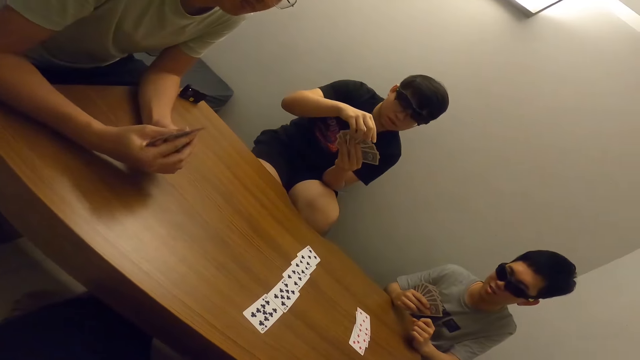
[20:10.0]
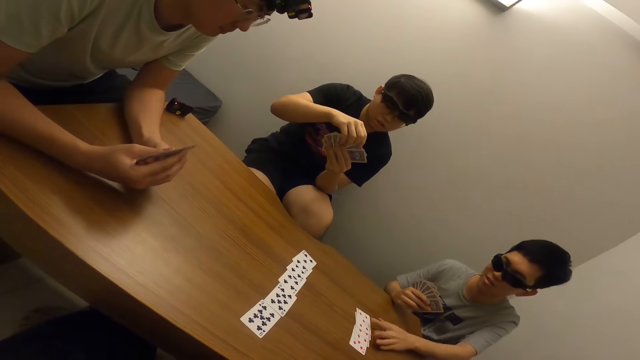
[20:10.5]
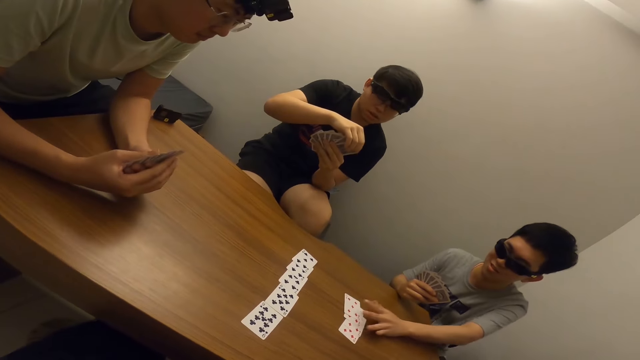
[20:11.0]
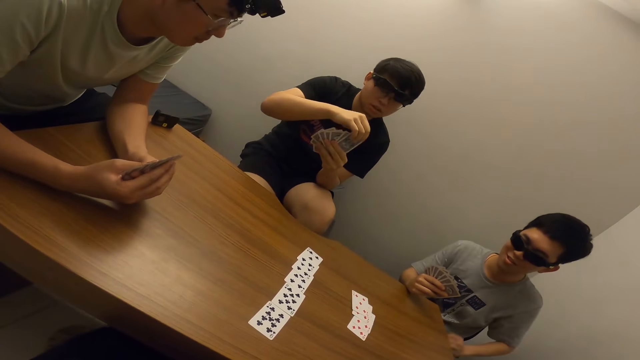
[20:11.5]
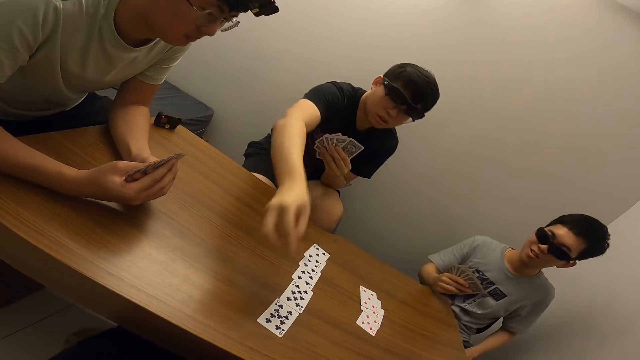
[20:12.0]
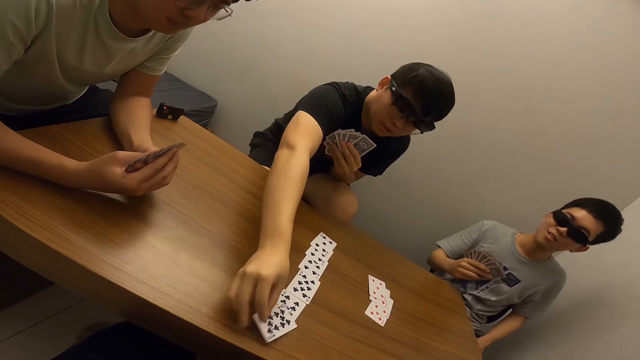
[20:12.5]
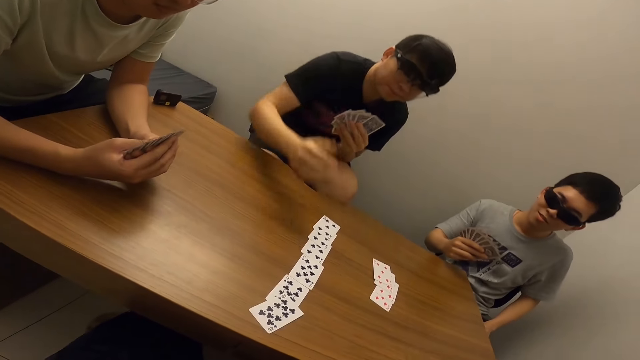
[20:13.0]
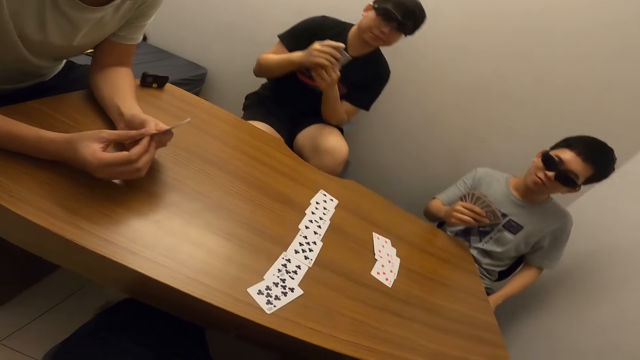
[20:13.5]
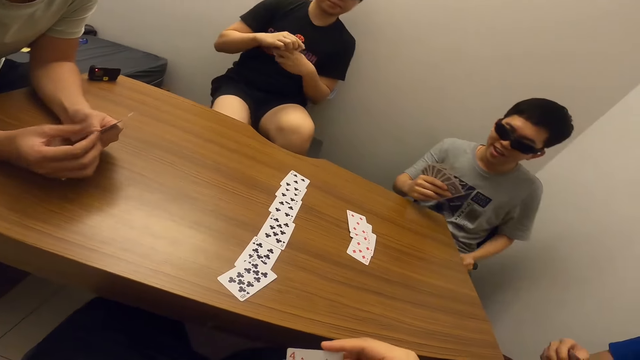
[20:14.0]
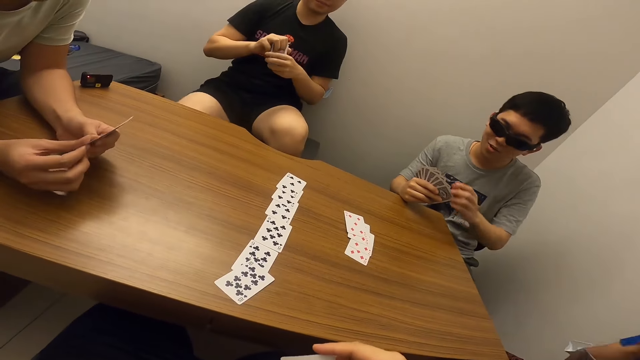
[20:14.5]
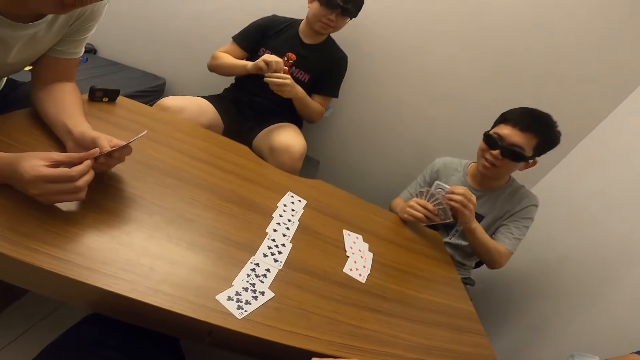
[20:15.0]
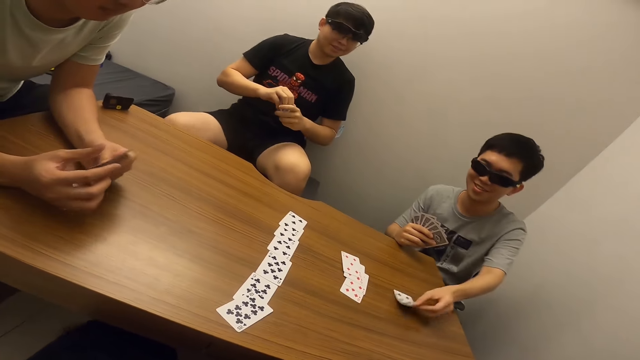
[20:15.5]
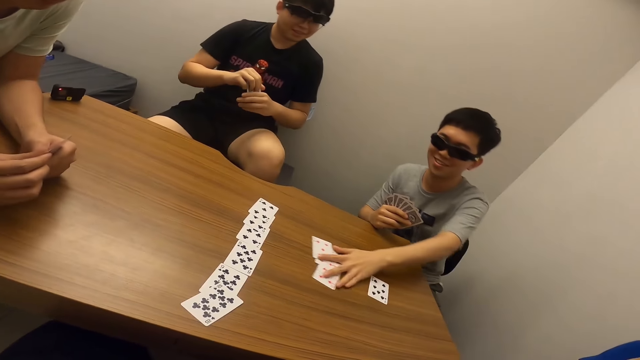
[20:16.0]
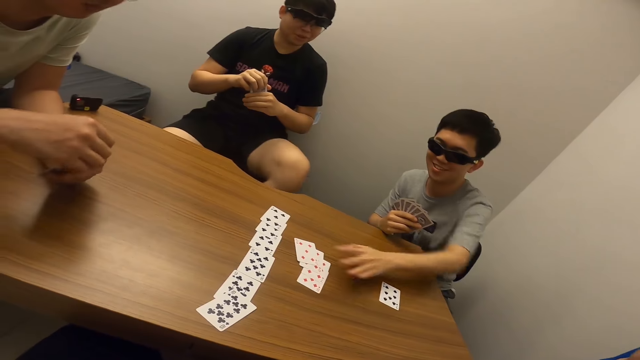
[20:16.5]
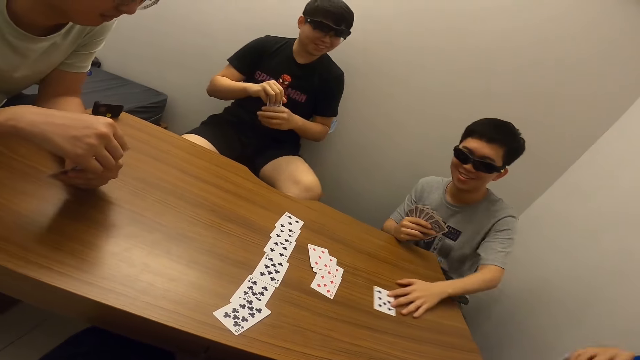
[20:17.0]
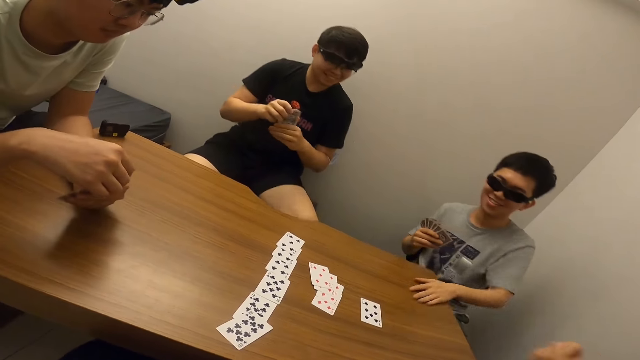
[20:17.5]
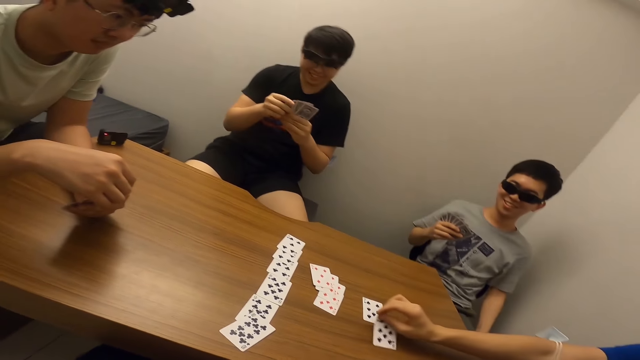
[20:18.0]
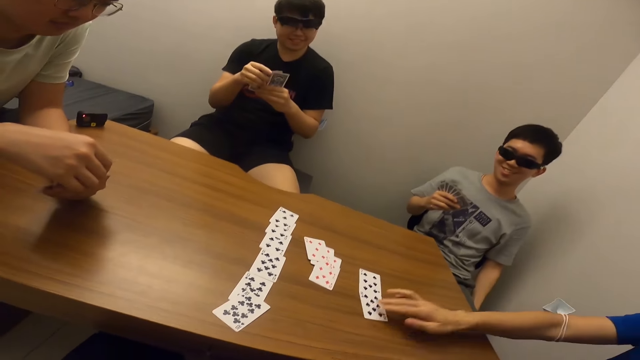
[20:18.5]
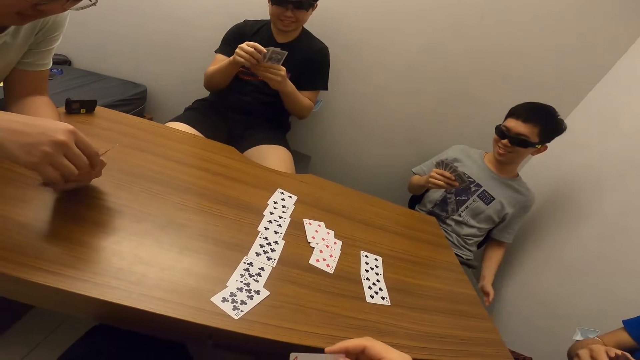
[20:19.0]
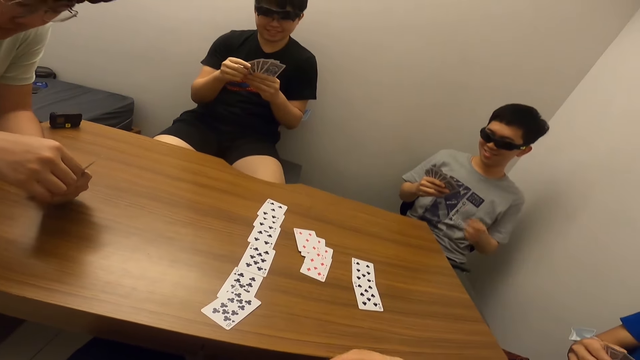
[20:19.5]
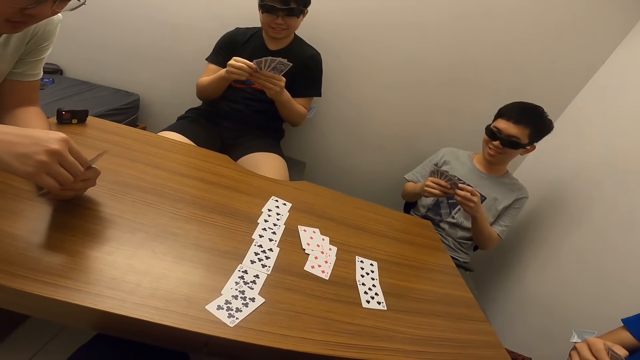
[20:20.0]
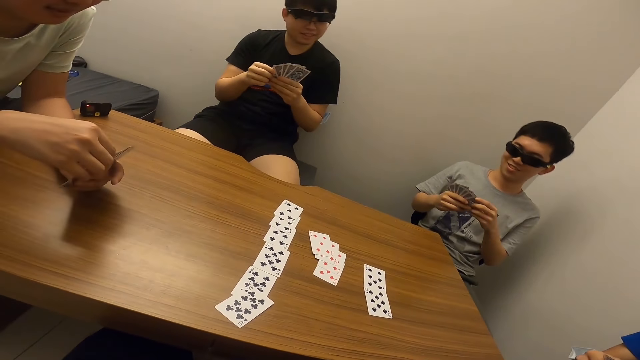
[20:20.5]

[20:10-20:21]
A boy moves the cards on the table. A man places a card on the table. The boy places a card on the table. The boy moves the card on the table. Another man places a card on the table.

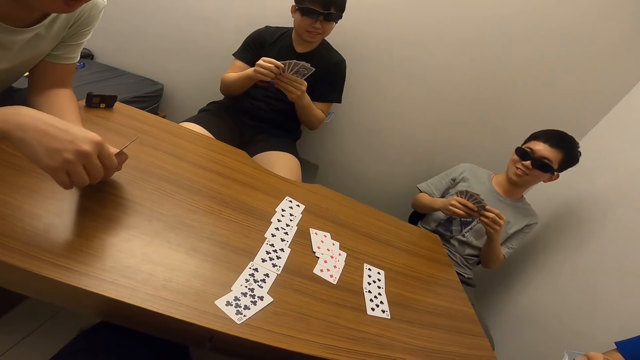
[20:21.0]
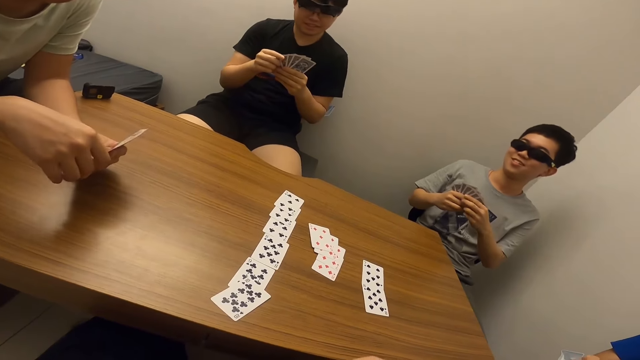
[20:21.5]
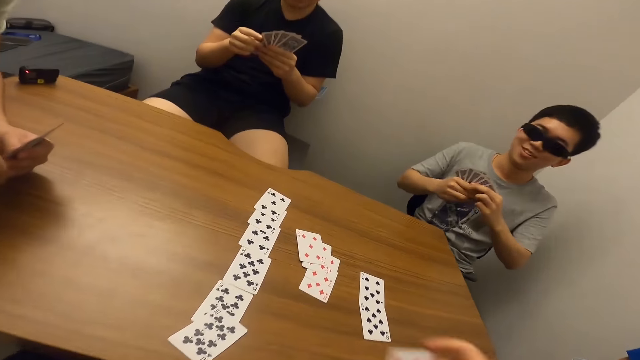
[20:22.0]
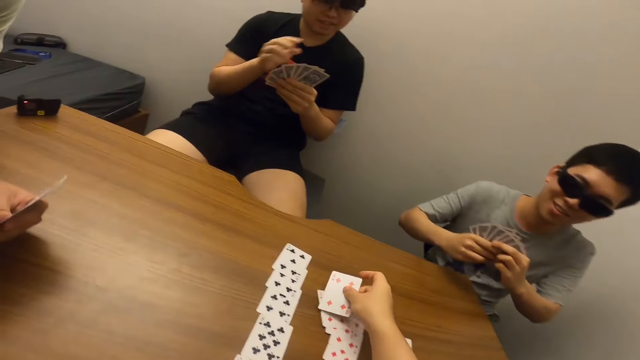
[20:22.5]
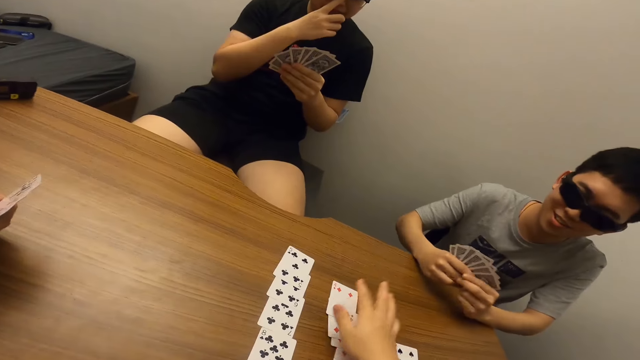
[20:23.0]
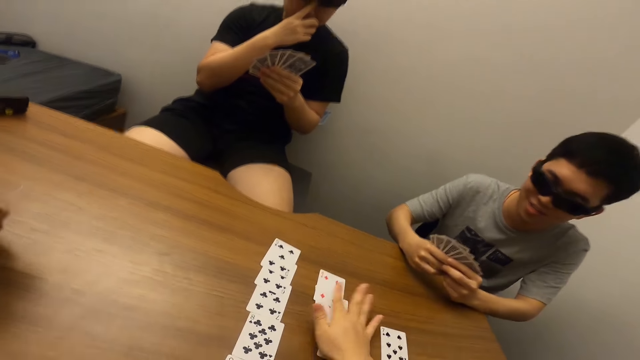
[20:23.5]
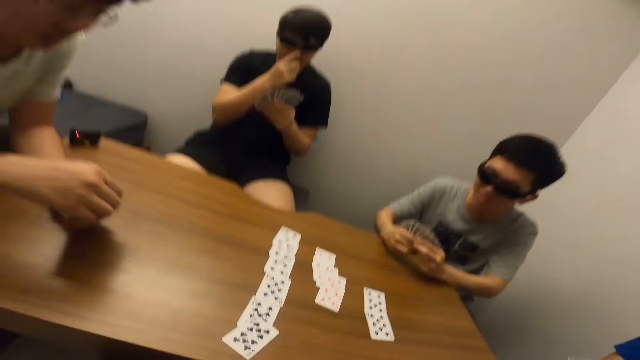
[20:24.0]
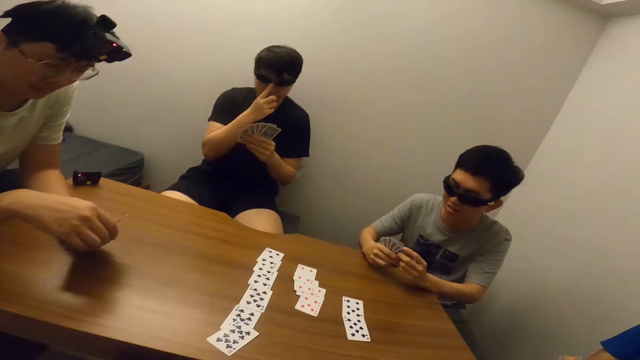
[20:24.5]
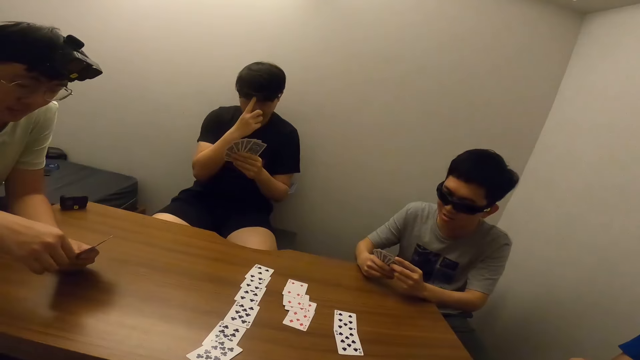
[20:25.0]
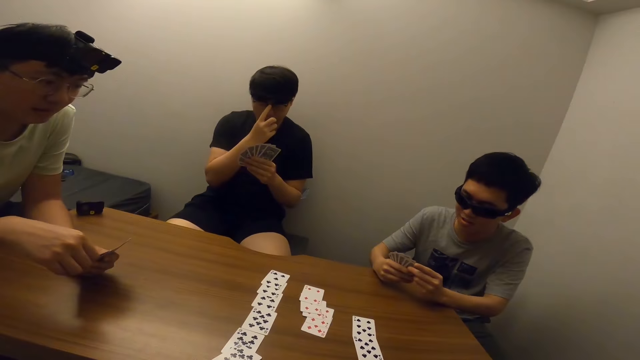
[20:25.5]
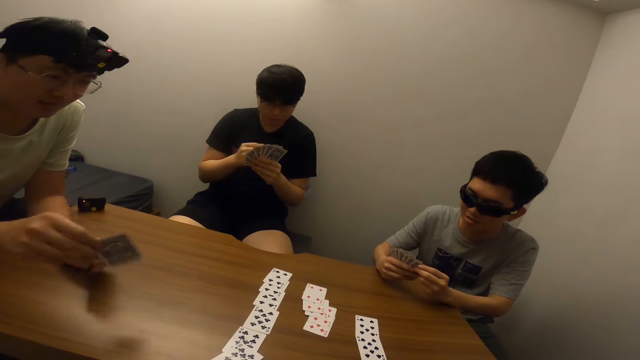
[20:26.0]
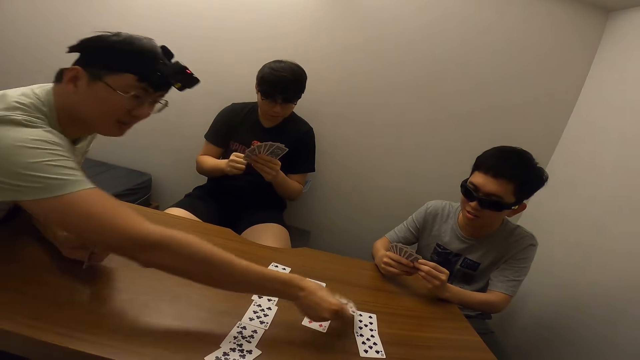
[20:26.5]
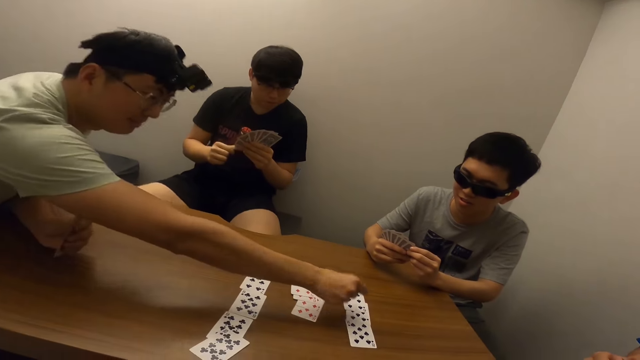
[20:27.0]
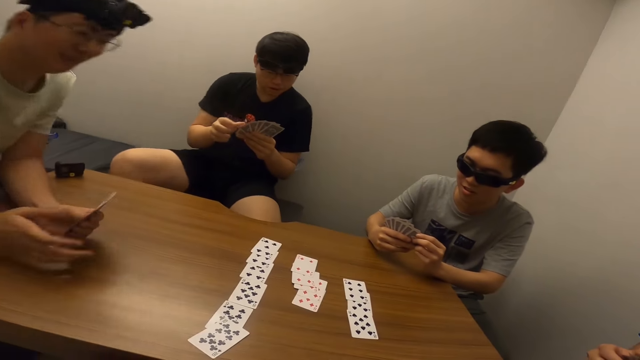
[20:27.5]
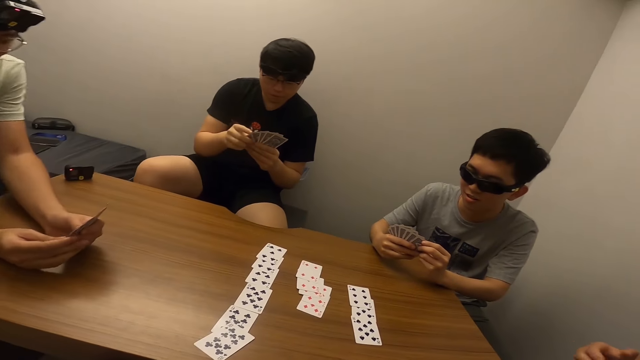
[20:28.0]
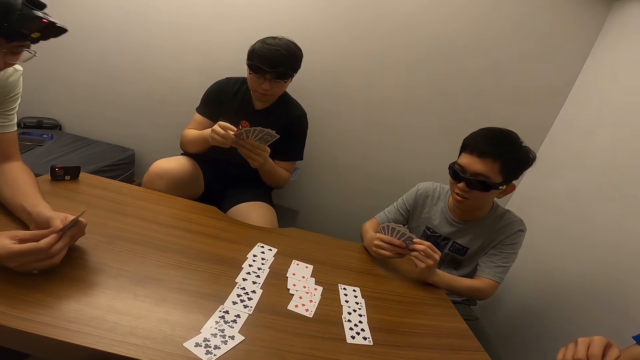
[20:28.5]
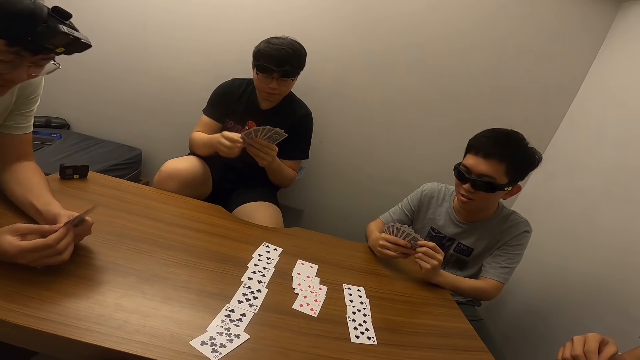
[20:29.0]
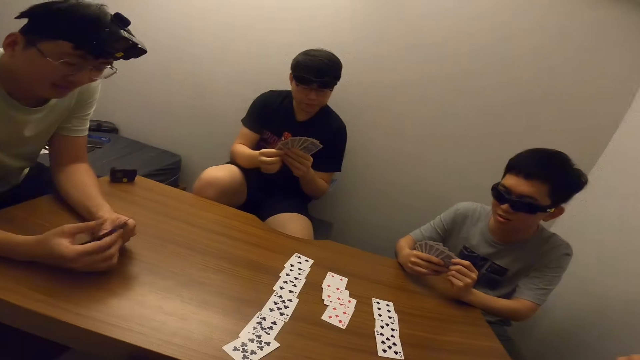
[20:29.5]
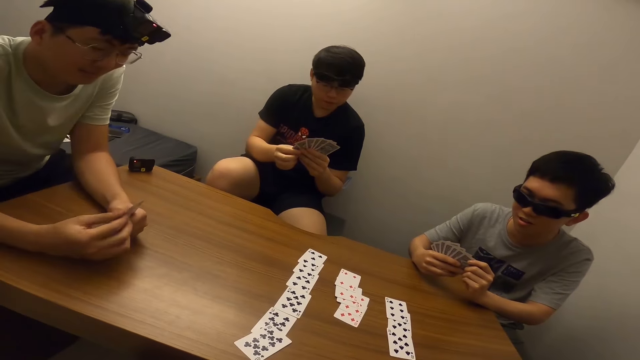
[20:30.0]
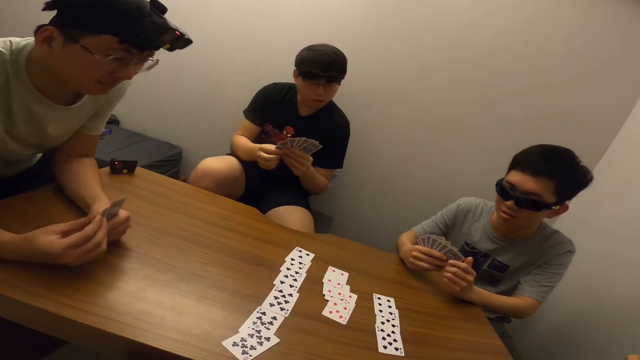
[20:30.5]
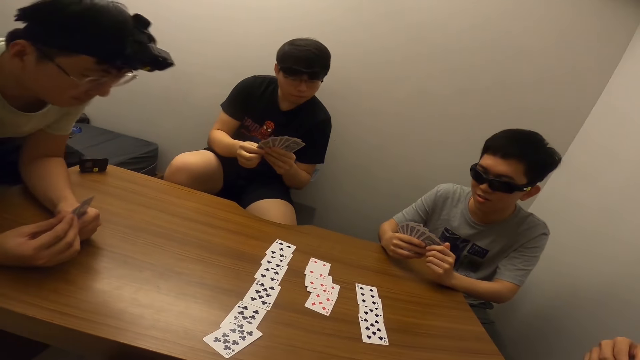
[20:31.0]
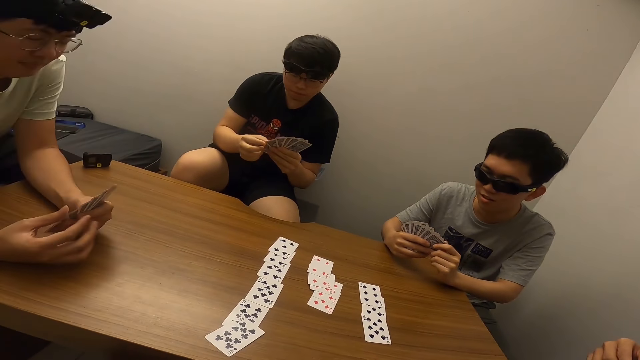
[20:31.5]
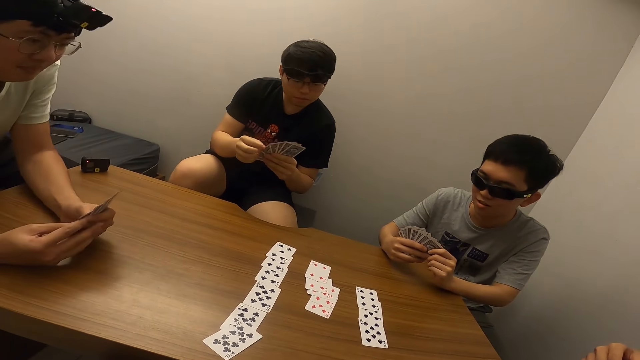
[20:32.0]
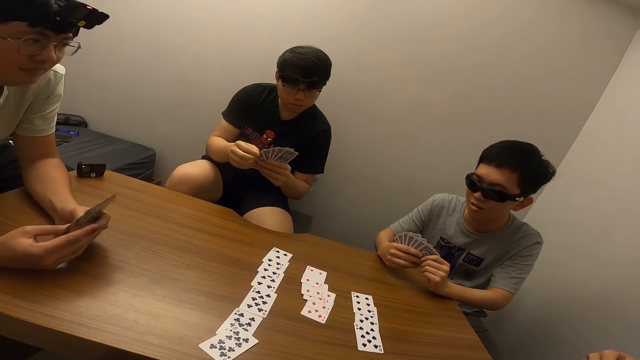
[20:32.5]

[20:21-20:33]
The camera wearer places a card on the table. A man places a card on the table.
